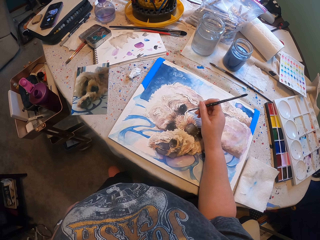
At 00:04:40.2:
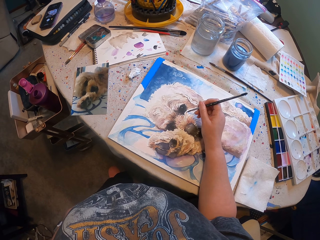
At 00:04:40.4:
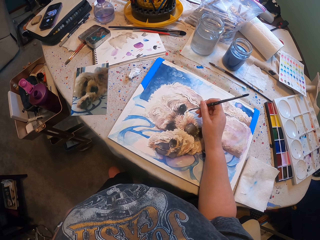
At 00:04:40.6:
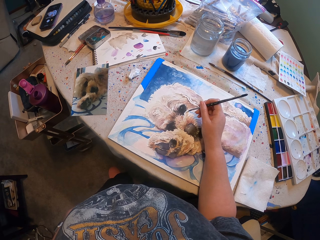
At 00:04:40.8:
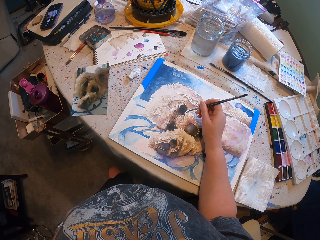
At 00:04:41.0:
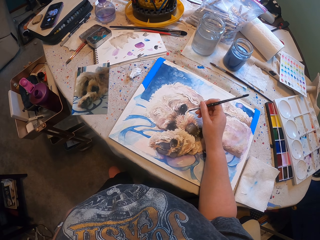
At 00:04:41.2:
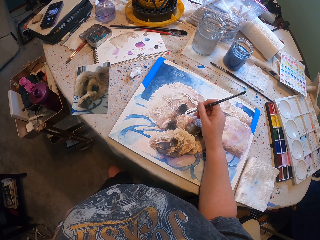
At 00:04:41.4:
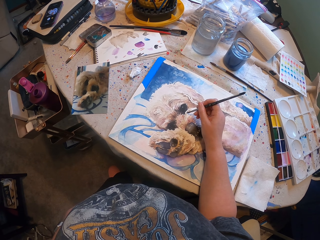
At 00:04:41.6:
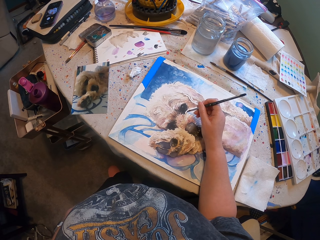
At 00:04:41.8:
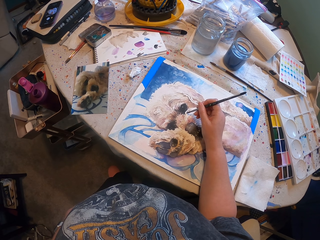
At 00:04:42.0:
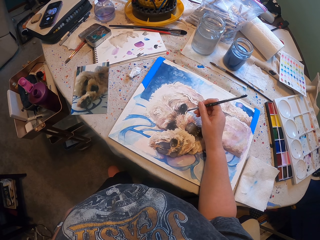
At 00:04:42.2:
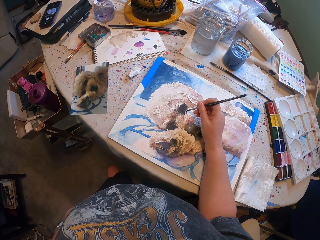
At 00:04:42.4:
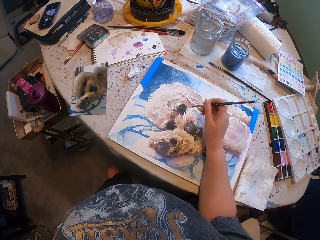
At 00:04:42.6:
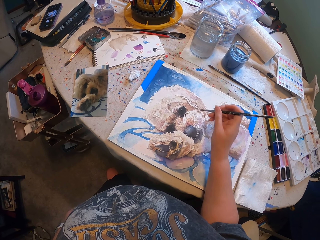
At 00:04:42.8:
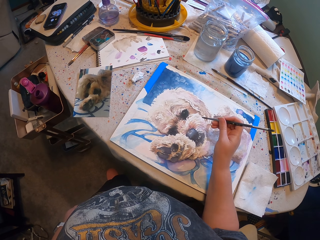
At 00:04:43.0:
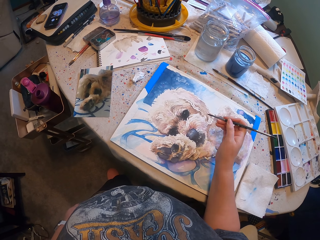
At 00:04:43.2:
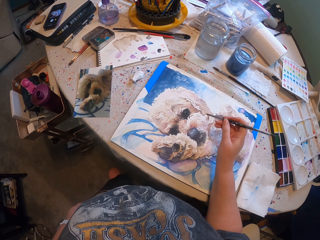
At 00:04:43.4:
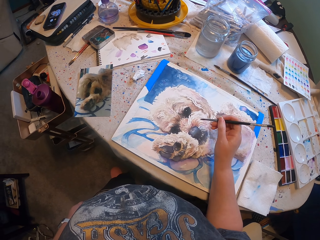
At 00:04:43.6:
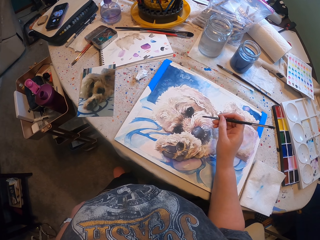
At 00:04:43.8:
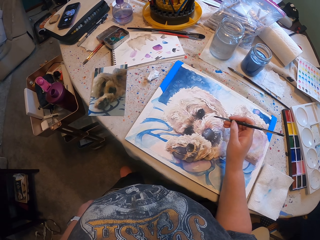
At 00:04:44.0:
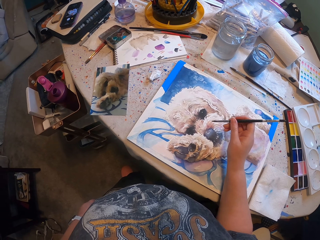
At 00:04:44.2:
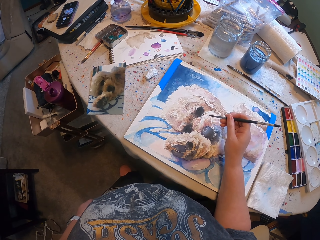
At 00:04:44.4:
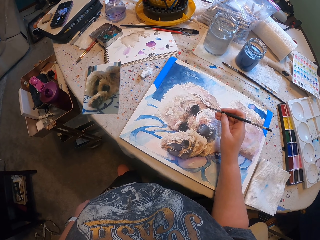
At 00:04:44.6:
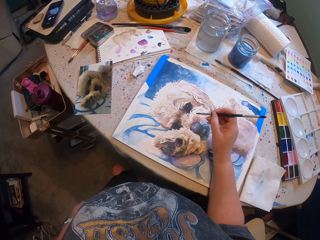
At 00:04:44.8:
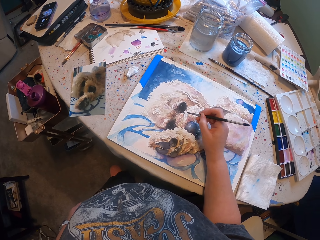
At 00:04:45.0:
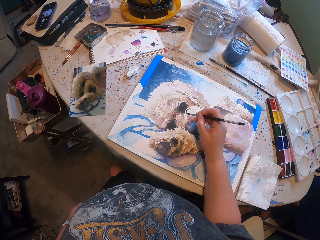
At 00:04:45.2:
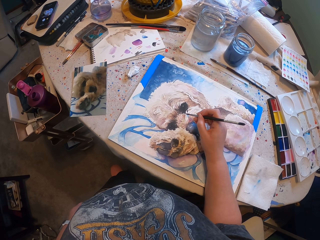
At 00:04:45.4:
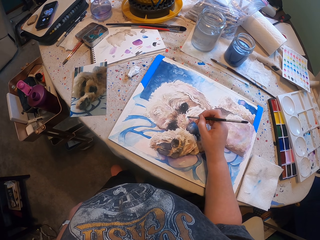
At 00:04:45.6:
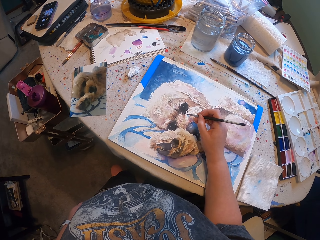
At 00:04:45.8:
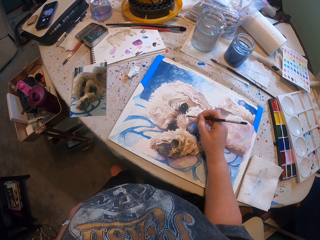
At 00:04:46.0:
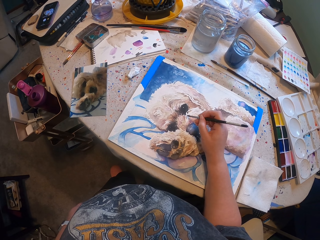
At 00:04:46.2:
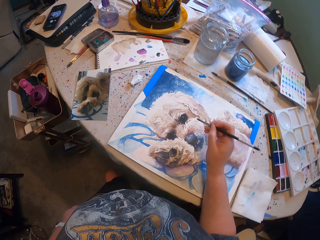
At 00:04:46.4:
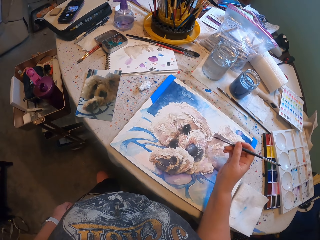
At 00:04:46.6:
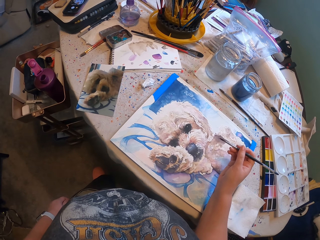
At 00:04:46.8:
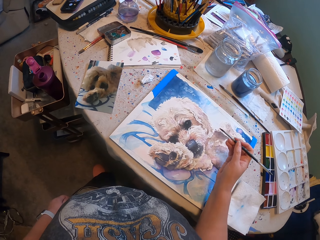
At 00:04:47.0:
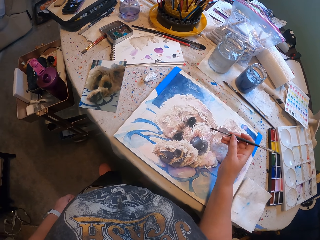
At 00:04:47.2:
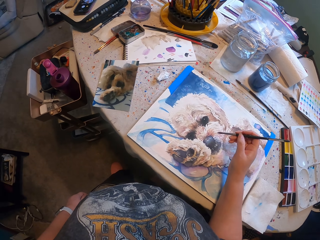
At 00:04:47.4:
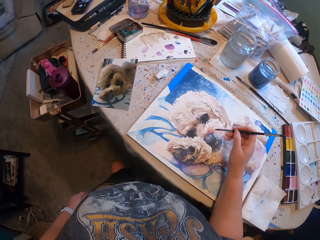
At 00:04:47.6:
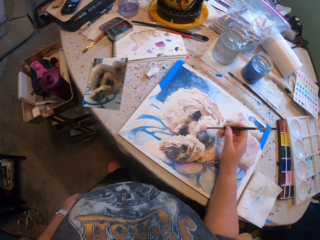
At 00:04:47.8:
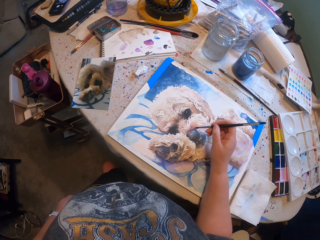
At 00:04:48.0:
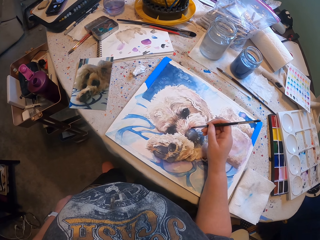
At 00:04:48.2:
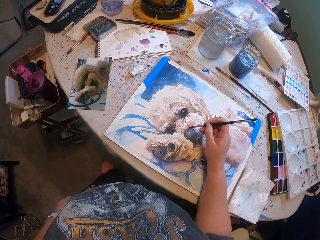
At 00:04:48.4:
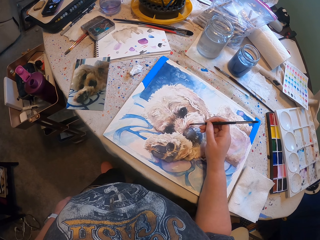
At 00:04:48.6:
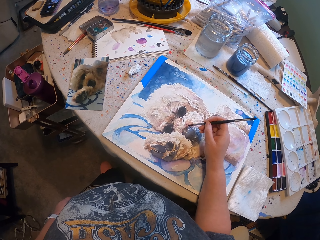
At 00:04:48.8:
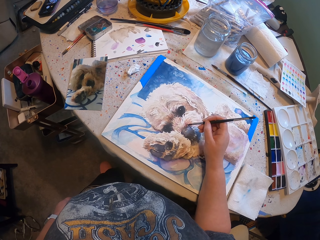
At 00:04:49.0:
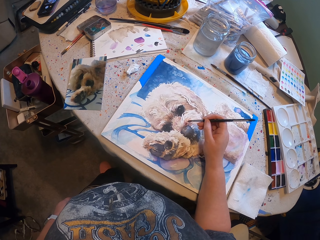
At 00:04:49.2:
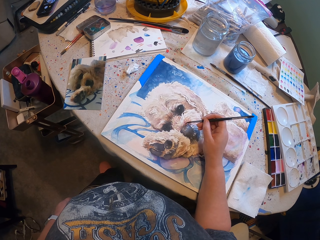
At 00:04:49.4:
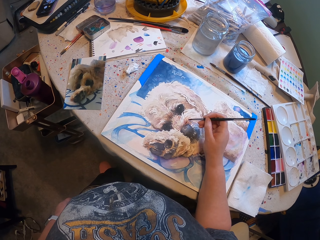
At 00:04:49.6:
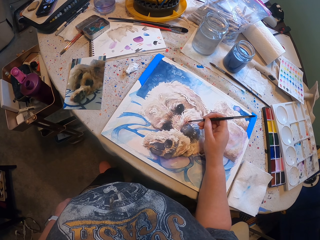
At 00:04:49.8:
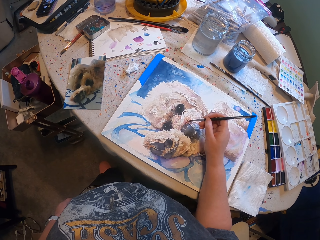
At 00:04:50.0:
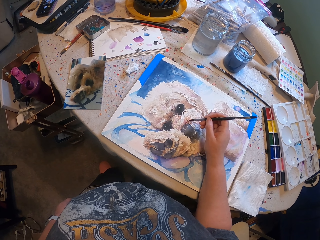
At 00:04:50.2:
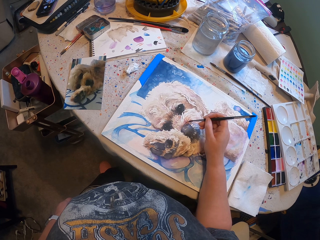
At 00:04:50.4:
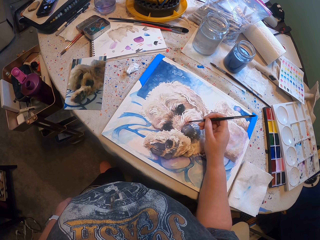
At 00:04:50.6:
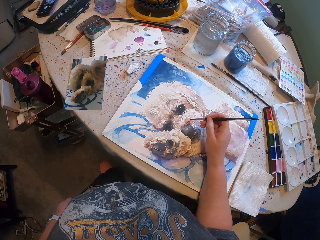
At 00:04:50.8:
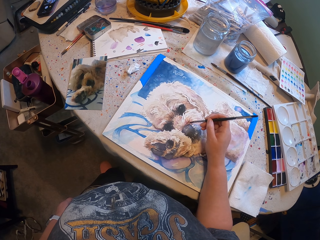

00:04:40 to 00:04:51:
The camera wearer paints the drawing. They paint the drawing again. They paint. They paint again.

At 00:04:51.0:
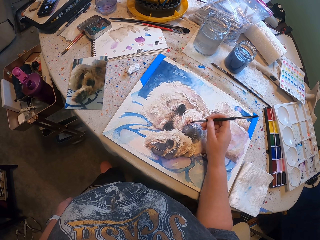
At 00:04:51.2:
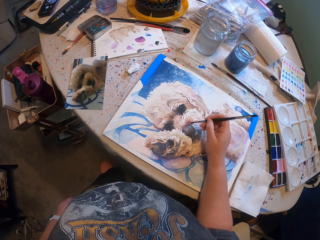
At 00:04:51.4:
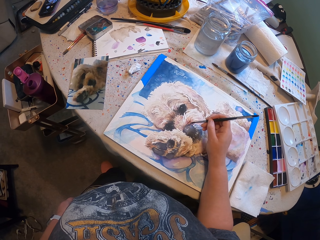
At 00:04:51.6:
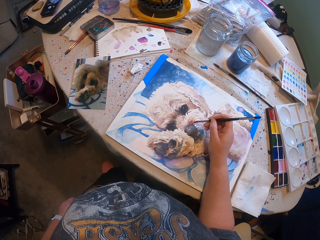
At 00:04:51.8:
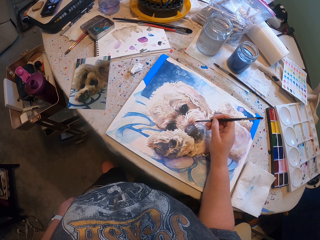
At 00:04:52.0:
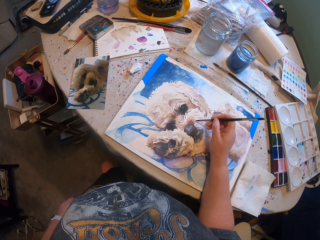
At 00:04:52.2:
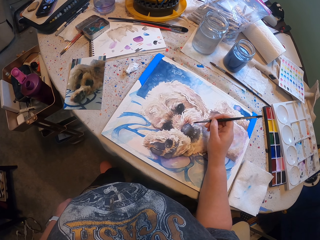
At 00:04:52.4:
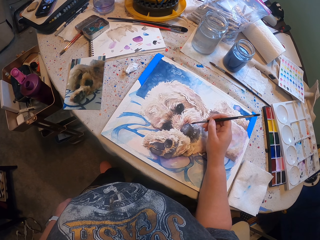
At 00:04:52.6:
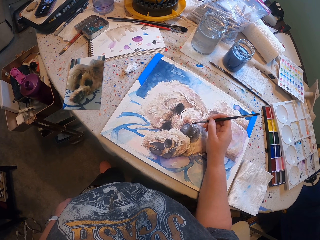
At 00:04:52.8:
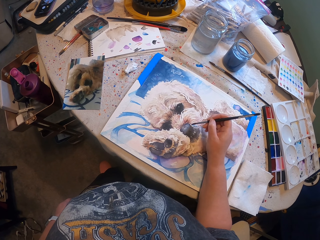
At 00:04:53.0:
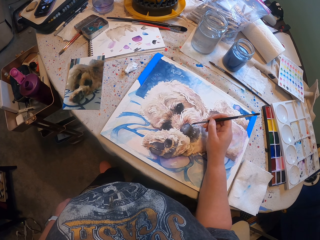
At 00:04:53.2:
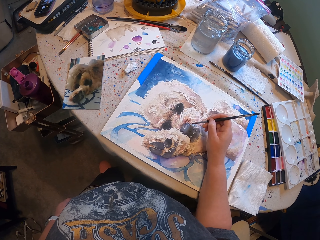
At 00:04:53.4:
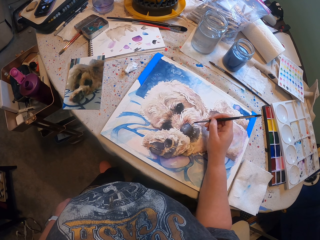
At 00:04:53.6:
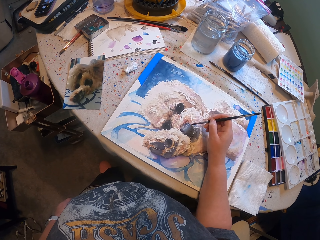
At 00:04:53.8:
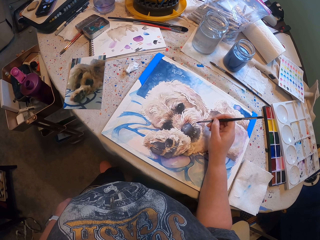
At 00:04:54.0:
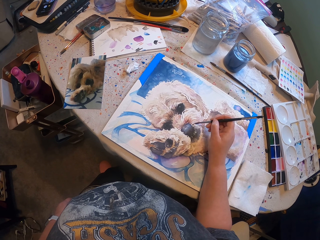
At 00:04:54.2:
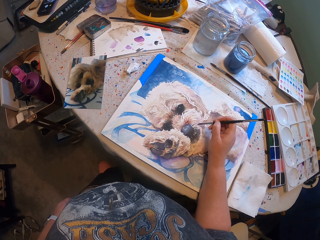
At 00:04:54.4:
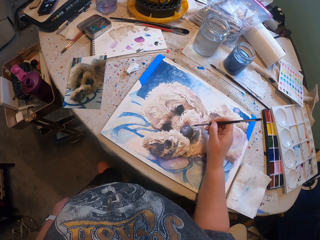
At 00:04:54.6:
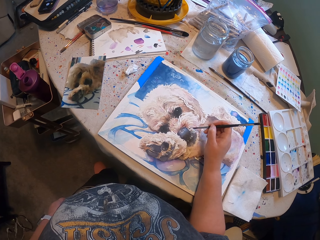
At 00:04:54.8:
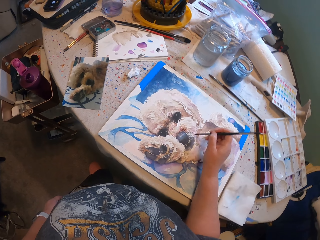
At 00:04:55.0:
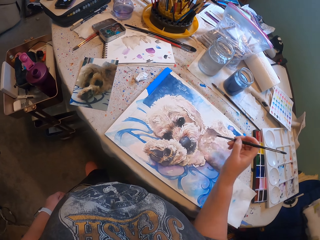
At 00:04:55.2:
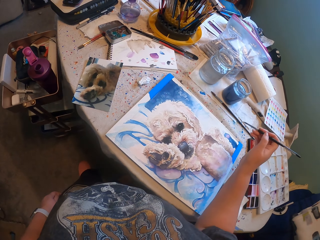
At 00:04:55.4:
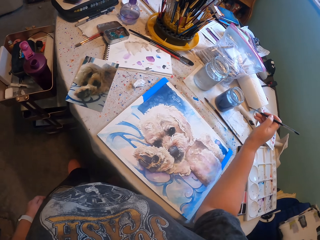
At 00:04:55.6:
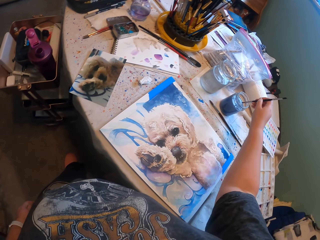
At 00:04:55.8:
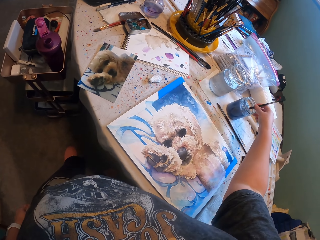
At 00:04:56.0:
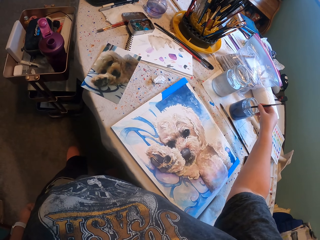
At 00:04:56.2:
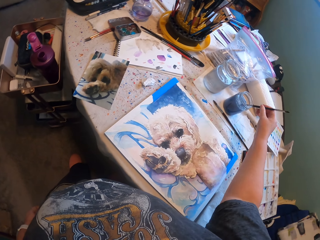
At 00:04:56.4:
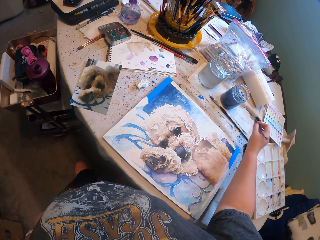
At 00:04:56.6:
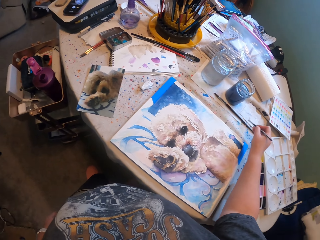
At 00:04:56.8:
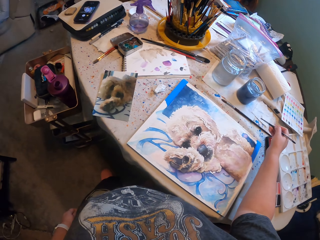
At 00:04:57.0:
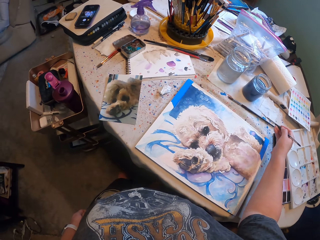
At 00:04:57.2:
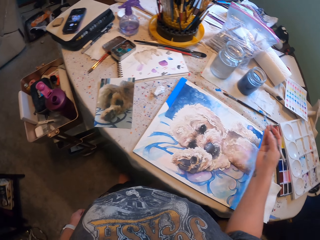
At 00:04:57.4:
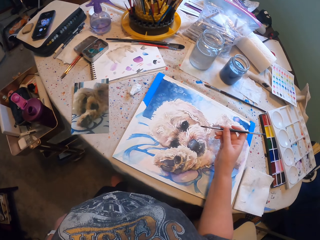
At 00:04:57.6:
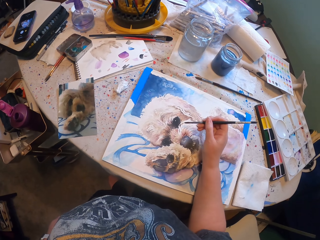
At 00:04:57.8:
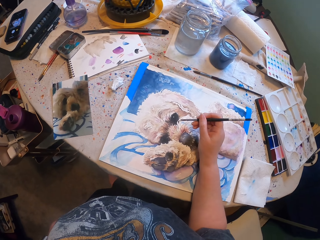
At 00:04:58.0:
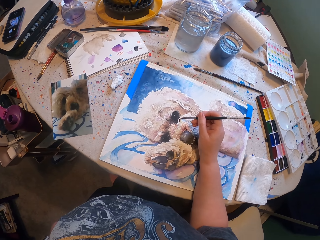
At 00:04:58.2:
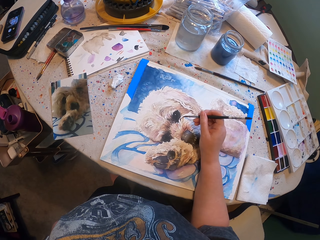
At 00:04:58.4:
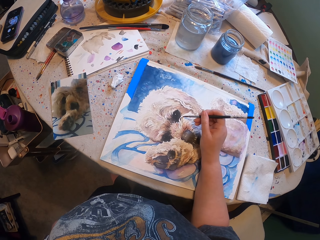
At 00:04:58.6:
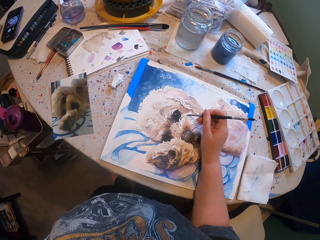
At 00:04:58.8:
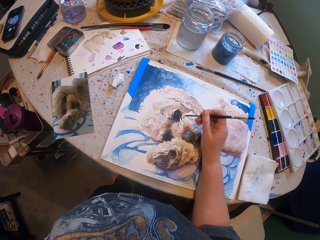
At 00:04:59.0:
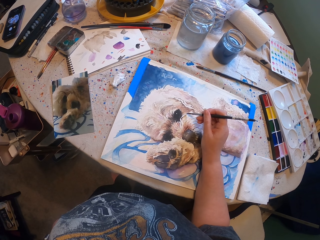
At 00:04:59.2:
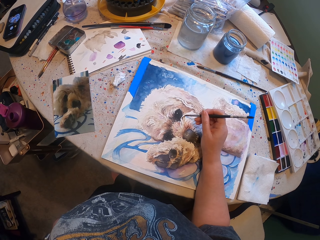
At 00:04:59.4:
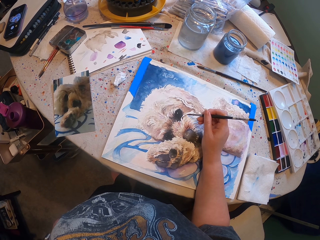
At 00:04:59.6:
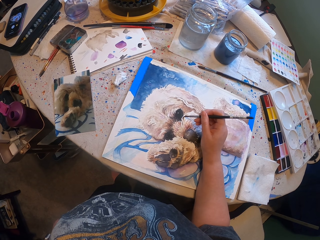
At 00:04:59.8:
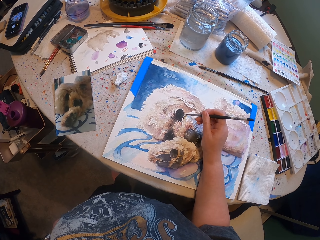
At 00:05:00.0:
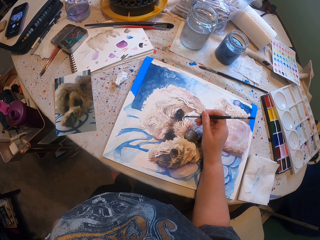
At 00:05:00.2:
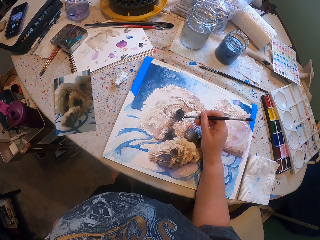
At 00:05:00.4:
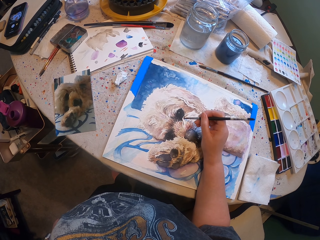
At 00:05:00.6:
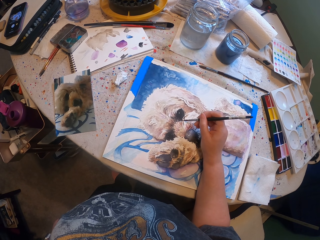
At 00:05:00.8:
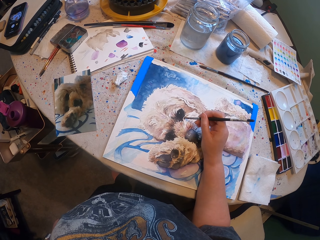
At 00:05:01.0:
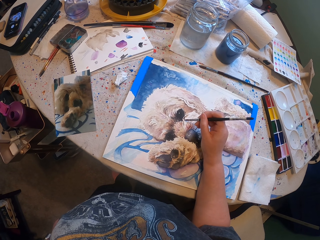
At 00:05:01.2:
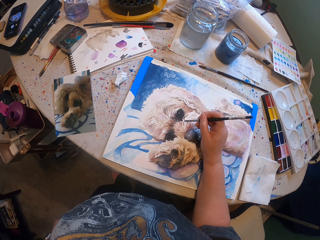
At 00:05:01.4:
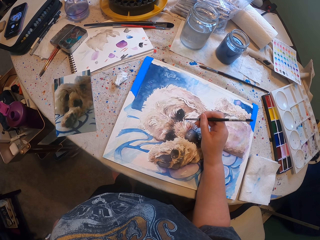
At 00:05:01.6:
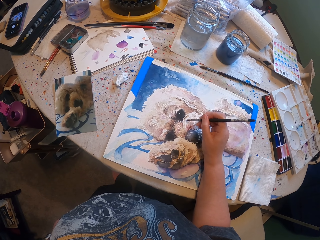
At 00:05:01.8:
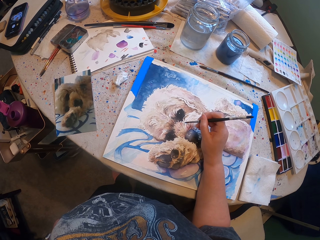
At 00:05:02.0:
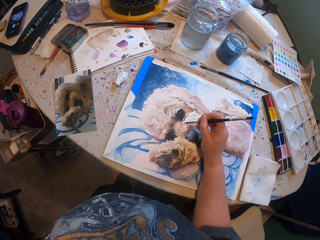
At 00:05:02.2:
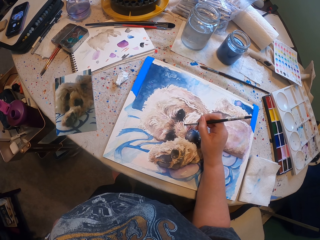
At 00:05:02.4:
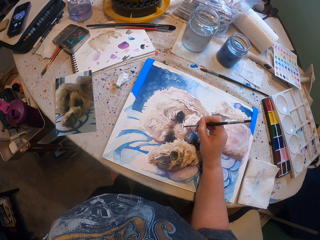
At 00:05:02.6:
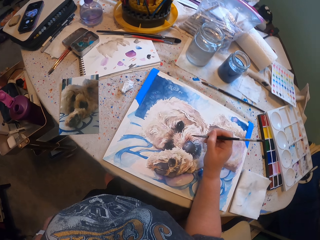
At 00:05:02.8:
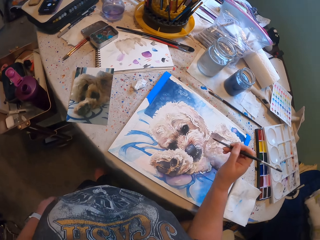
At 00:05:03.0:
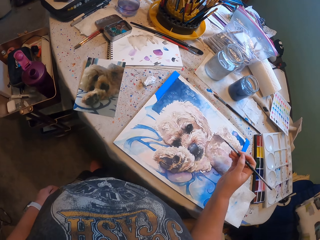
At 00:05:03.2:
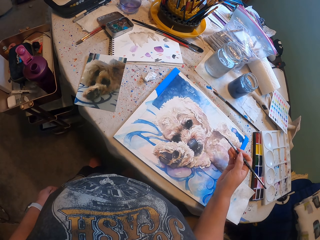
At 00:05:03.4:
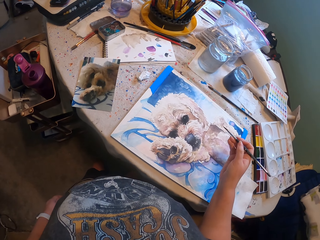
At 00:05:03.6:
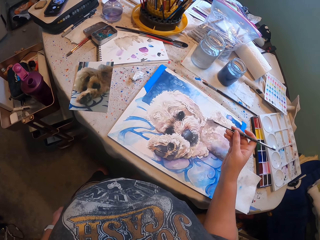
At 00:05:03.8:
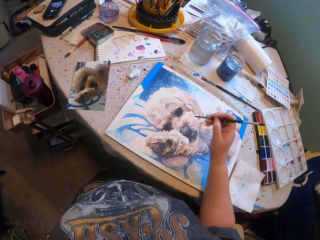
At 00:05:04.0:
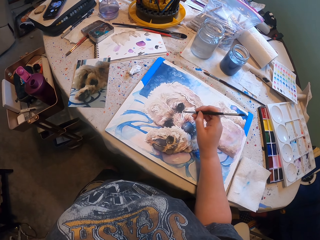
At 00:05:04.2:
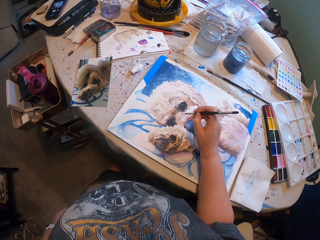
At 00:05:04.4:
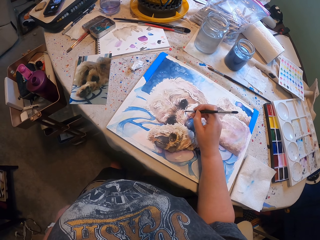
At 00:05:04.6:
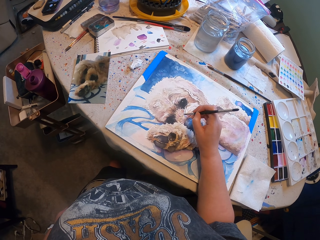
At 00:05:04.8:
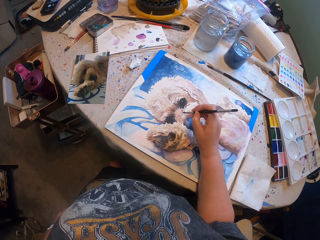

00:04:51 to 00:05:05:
The camera wearer paints. He paints again. He dips the paint brush in the paint. He paints the eye. He paints. He lifts up his right arm.
